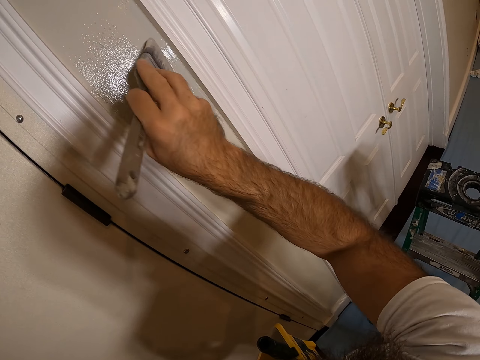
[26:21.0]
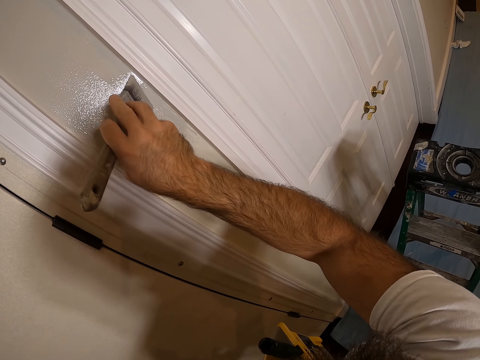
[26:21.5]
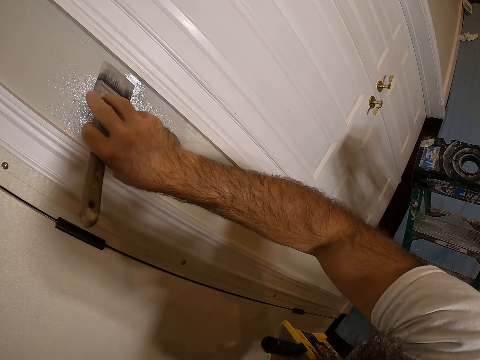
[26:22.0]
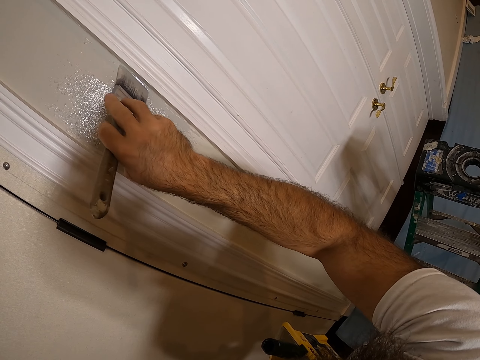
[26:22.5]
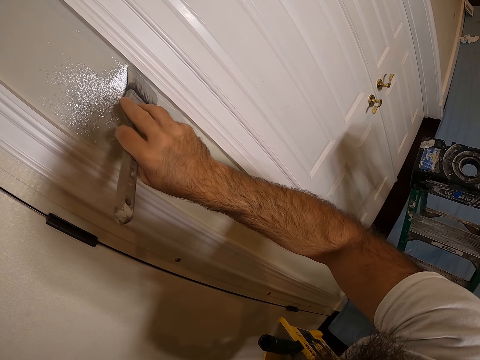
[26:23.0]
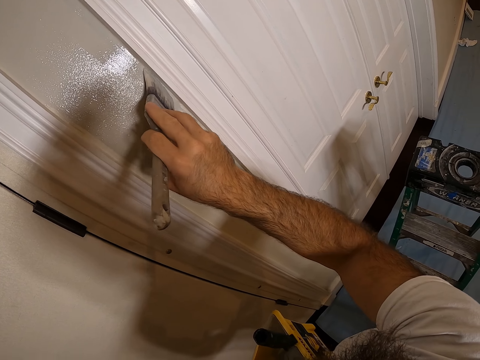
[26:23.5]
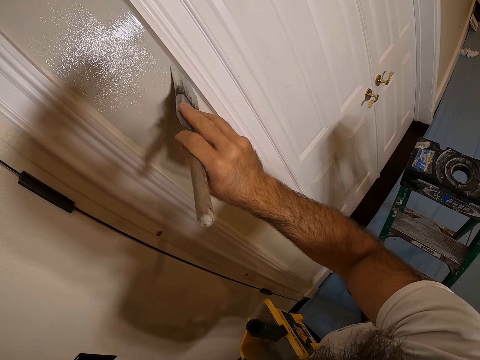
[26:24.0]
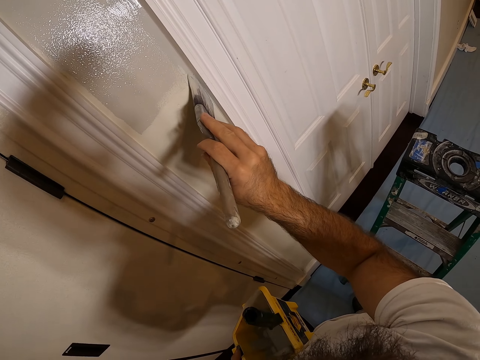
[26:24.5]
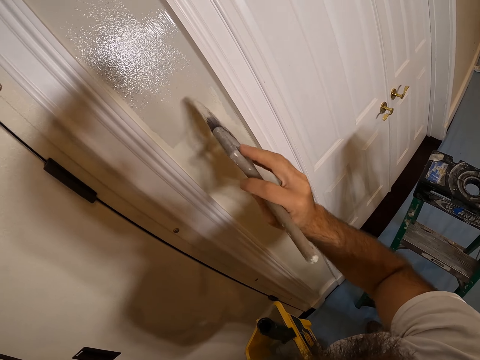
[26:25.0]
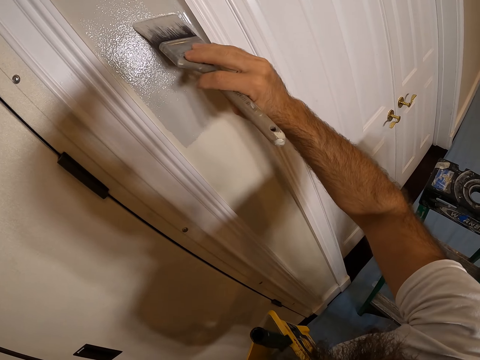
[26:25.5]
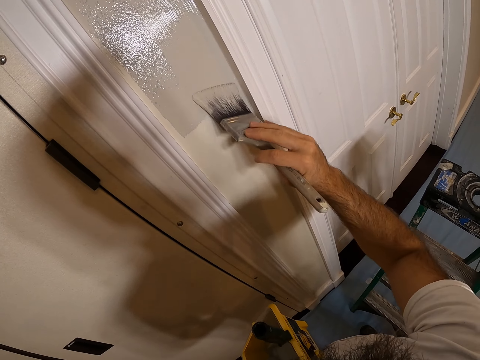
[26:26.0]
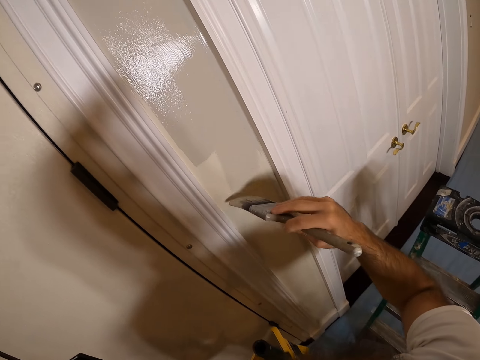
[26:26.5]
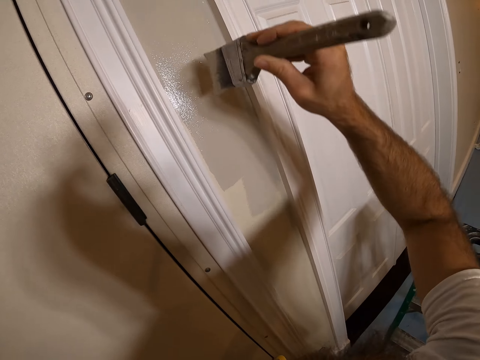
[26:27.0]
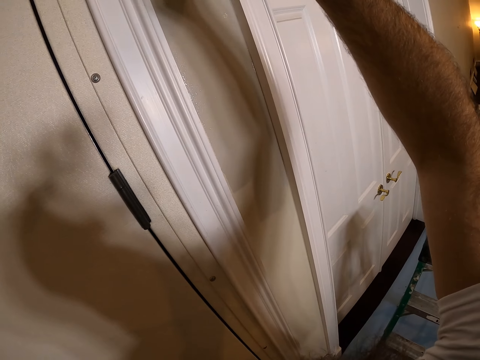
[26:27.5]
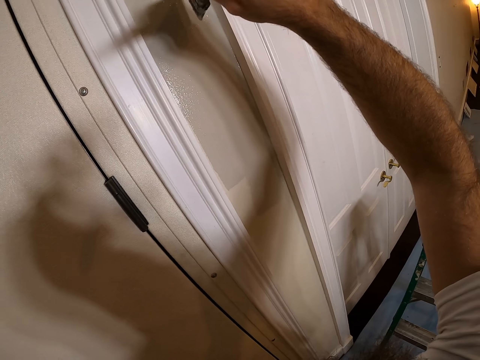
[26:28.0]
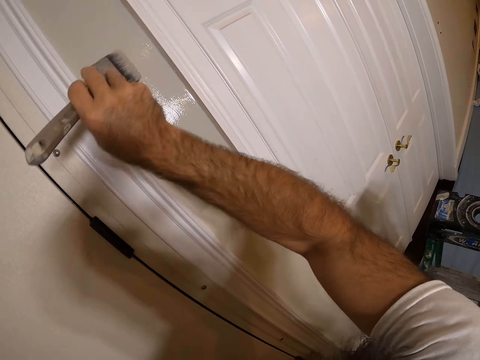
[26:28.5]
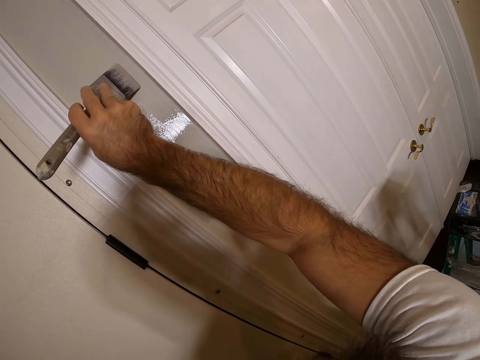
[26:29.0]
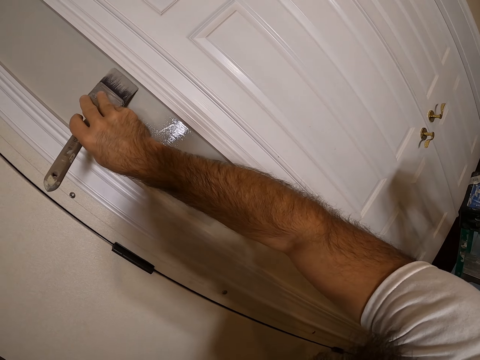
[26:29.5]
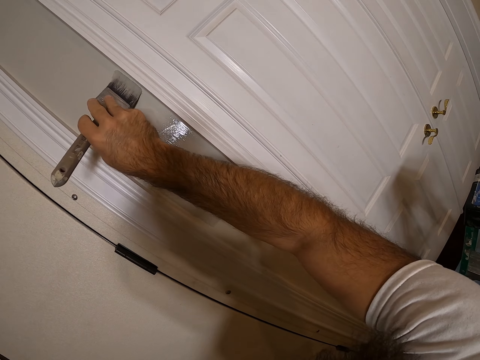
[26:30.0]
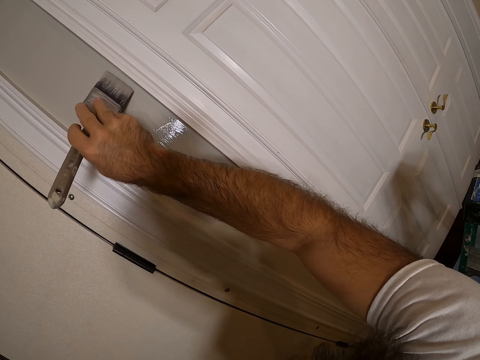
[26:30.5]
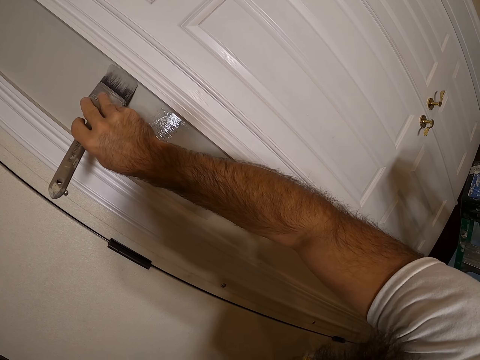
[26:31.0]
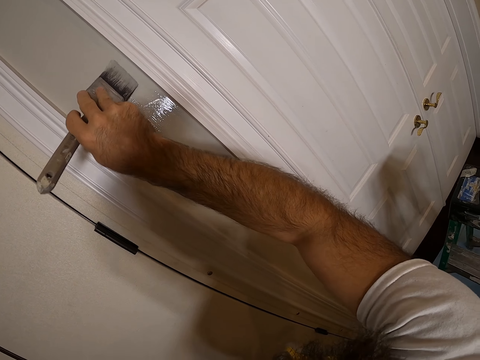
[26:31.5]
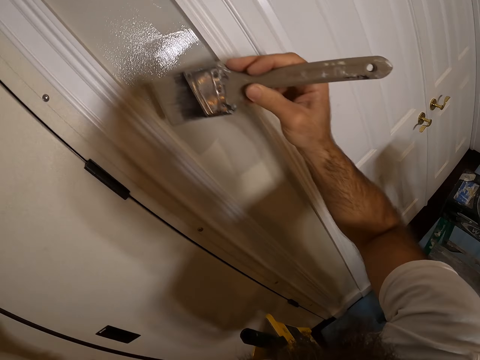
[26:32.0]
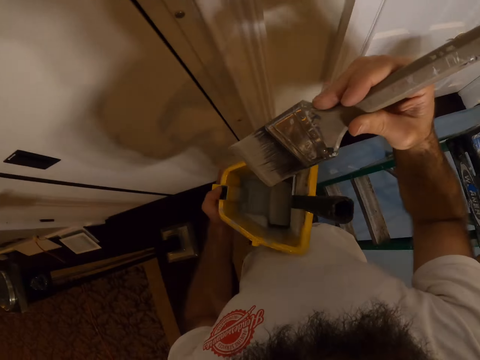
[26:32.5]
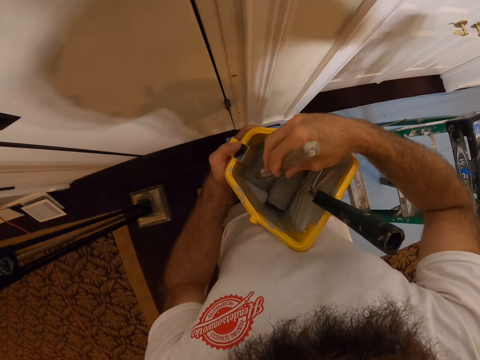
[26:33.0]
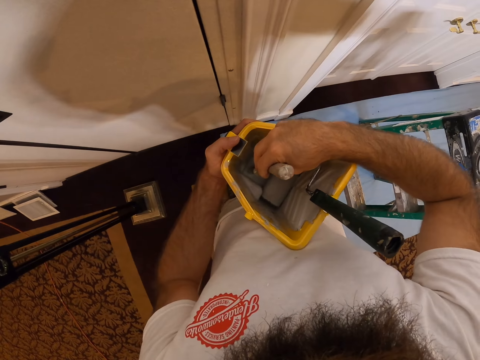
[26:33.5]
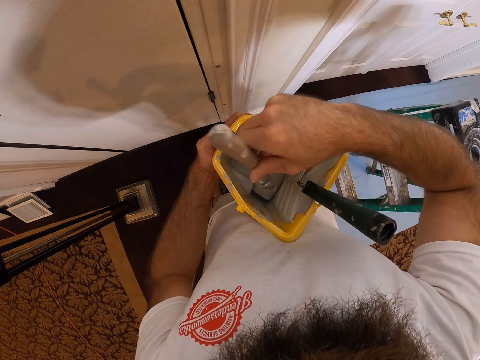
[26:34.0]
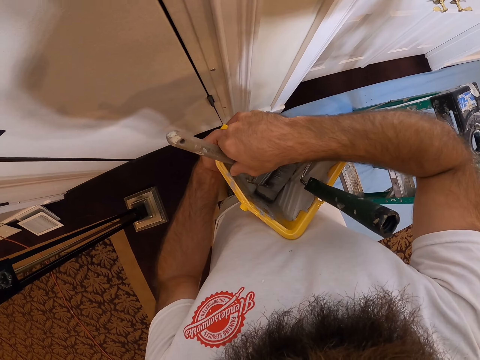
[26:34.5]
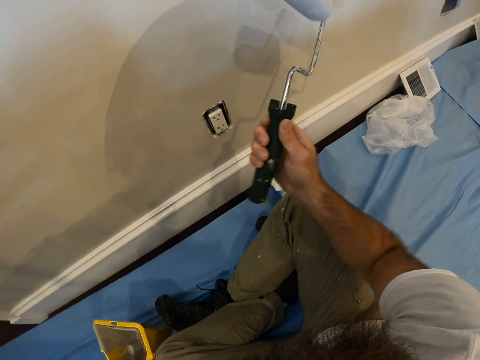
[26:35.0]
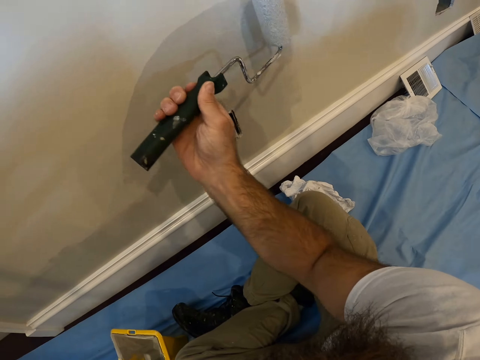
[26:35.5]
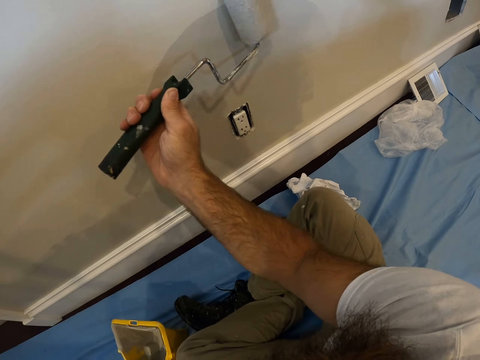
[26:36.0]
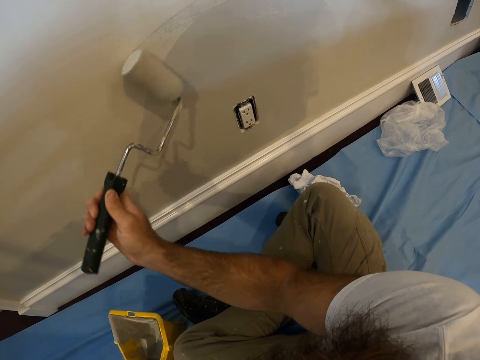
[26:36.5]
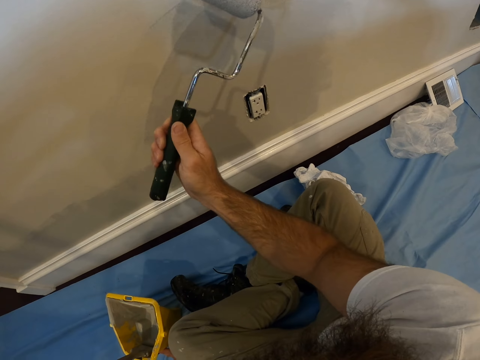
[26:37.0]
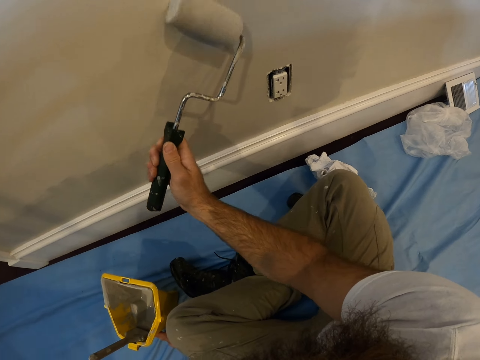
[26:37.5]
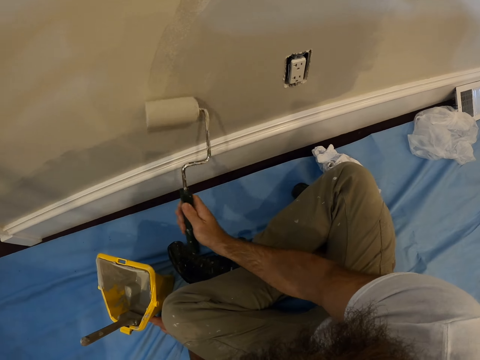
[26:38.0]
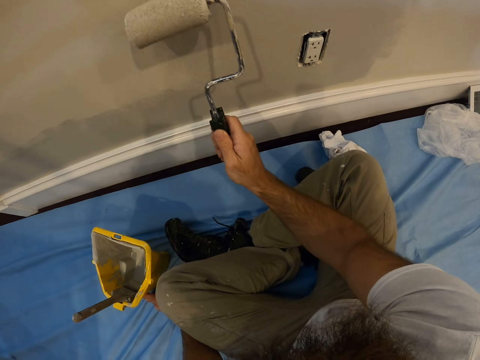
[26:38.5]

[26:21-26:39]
The camera wearer dips the paint brush into the paint scuttle with his right hand. He rubs the paint brush on the paint roller with his right hand. He removes excess paint from the paint brush. He paints the wall with the paint roller in his right hand.

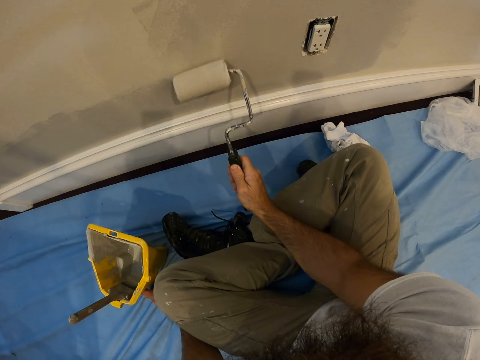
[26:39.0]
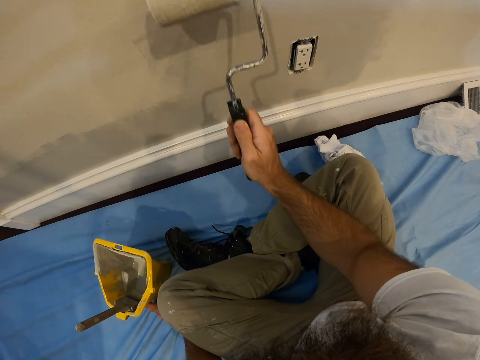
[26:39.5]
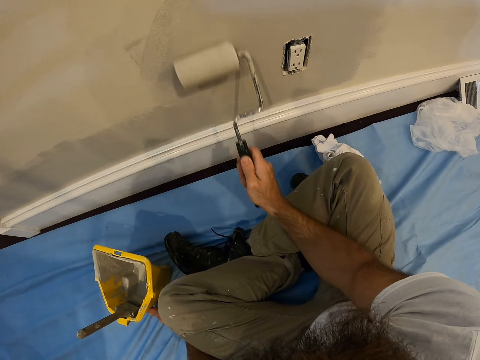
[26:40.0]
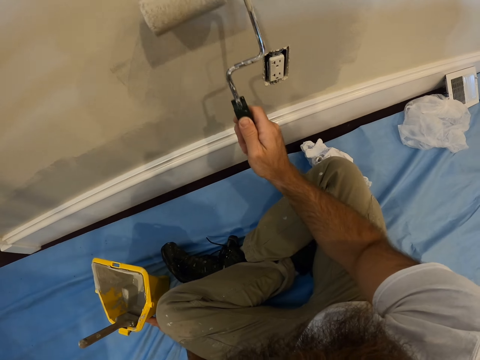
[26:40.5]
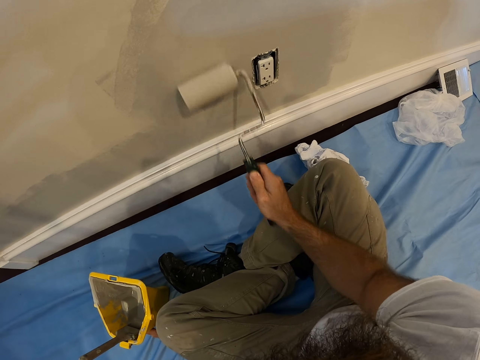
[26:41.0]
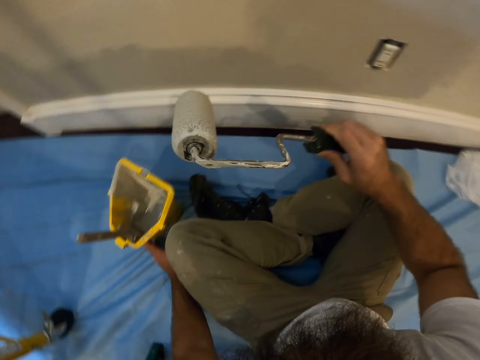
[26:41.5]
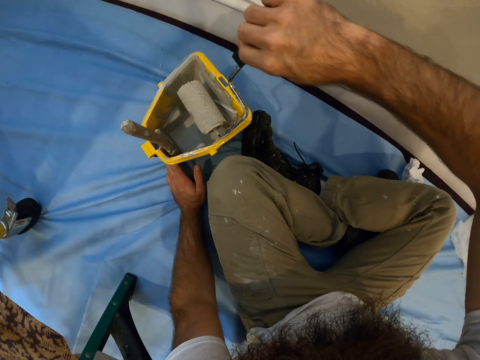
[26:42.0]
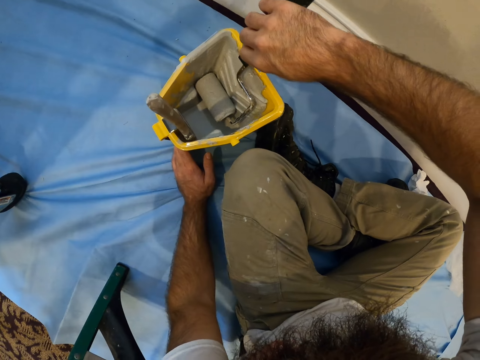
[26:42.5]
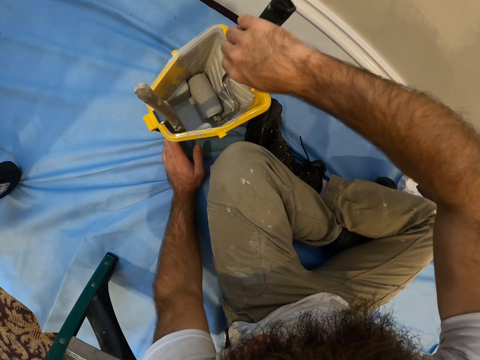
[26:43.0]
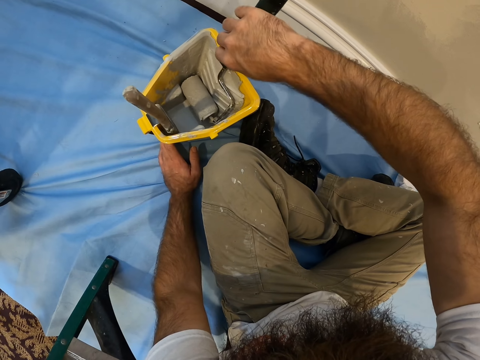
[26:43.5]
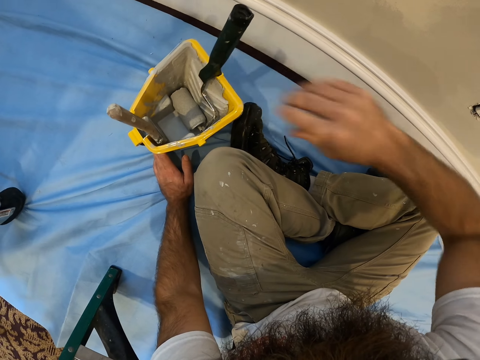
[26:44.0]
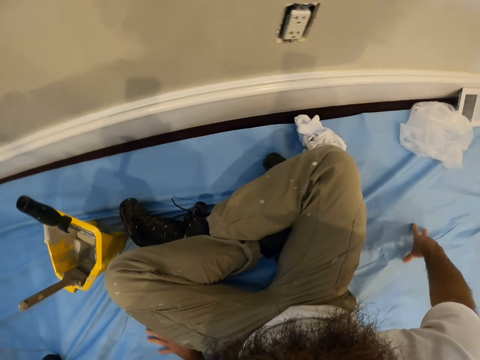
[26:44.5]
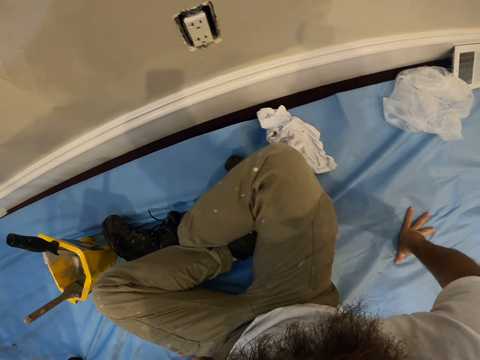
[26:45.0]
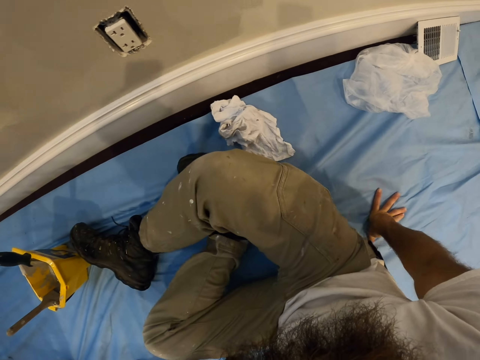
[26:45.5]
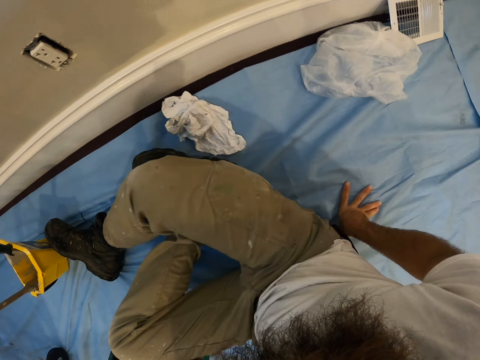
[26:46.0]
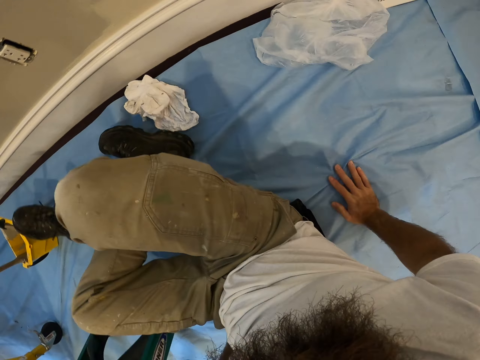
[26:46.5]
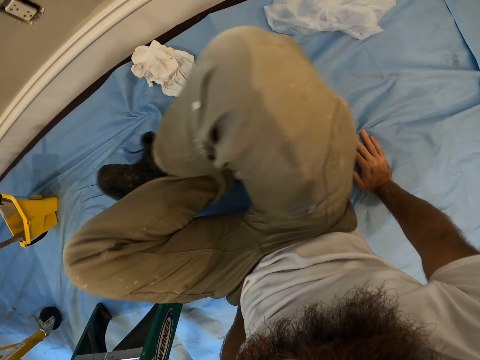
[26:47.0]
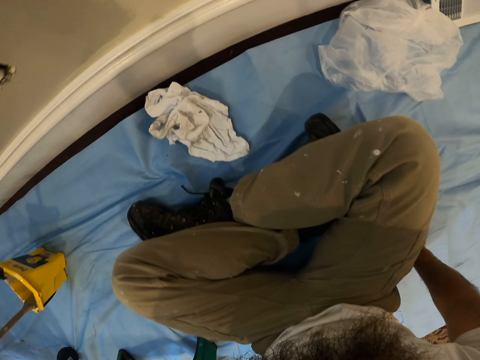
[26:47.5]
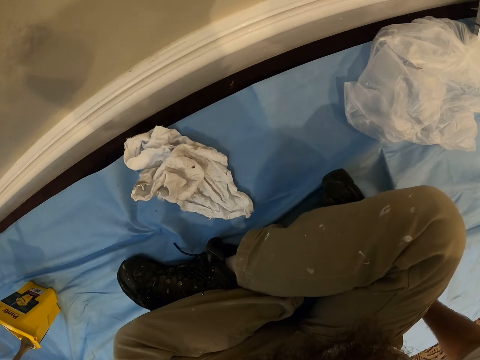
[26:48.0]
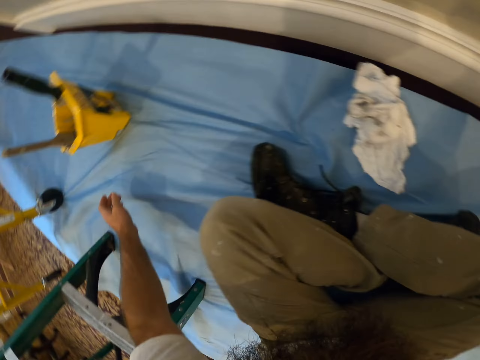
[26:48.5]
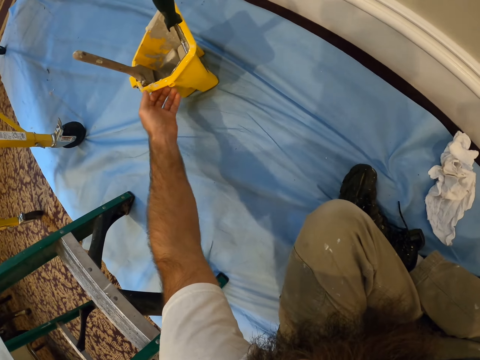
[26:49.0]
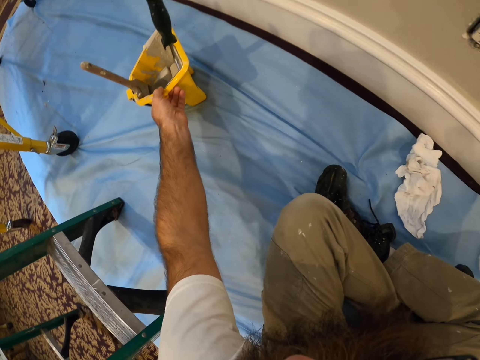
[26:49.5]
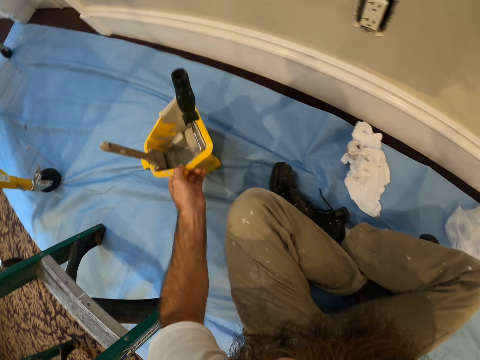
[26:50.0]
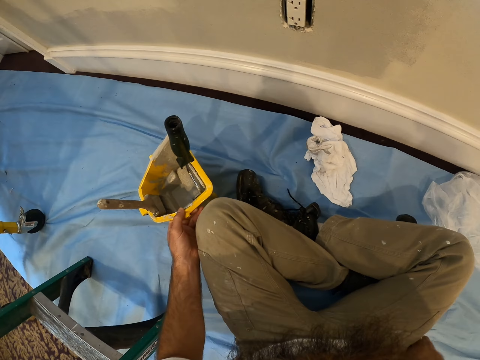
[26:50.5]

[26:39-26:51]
The camera wearer places the paint roller in the paint scuttle with his right hand. He applies paint on the roller. He places his right hand on the floor. He moves sideways with his hands on the floor. He pulls the paint scuttle towards himself with his left hand.
